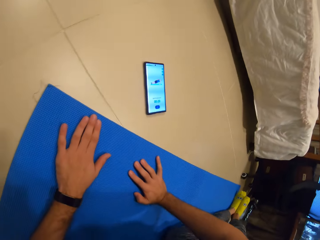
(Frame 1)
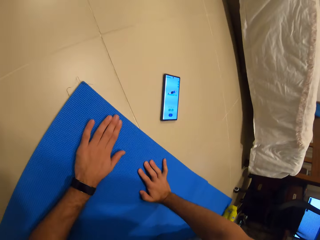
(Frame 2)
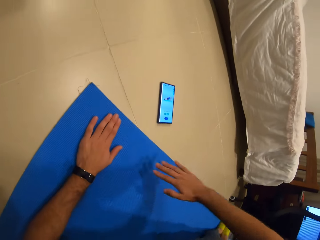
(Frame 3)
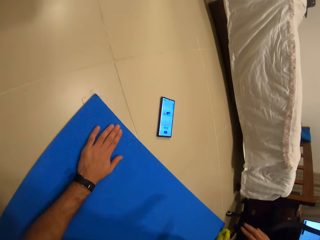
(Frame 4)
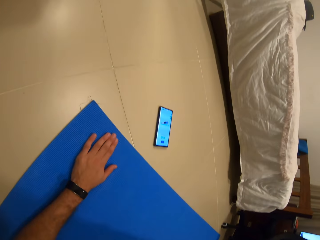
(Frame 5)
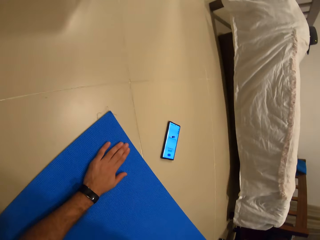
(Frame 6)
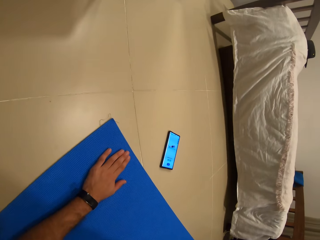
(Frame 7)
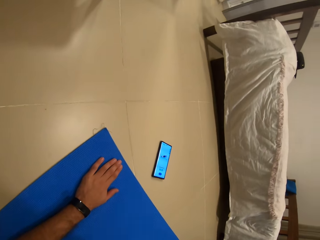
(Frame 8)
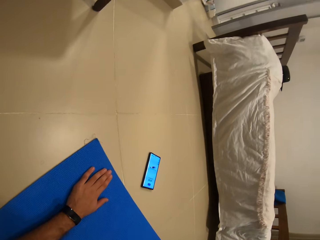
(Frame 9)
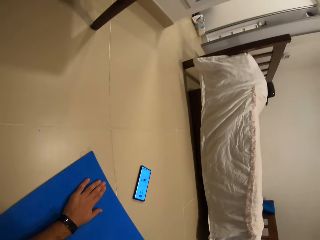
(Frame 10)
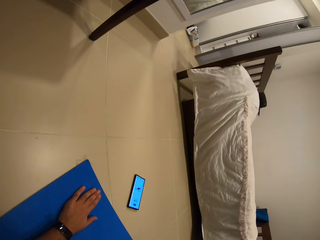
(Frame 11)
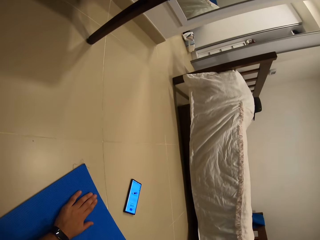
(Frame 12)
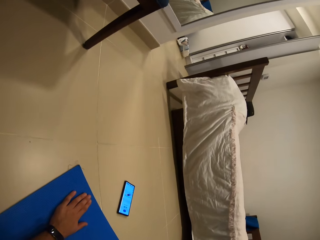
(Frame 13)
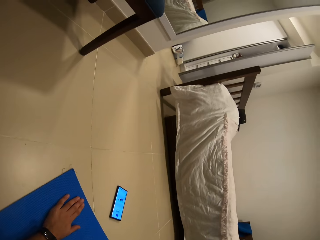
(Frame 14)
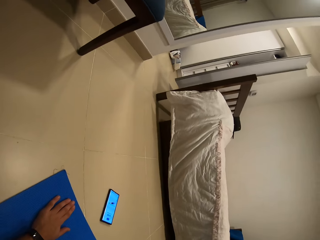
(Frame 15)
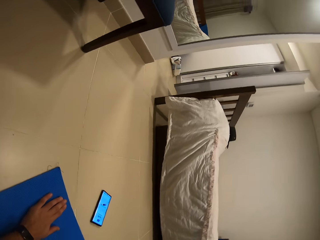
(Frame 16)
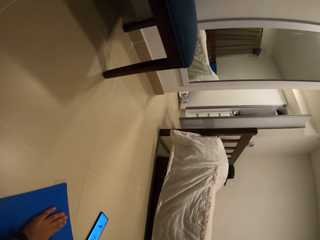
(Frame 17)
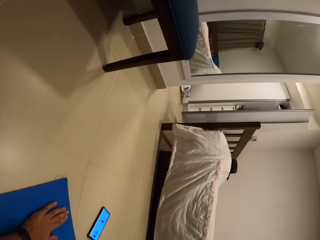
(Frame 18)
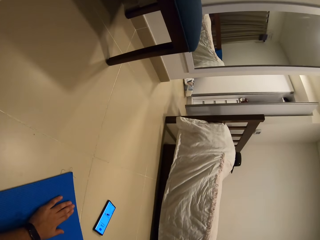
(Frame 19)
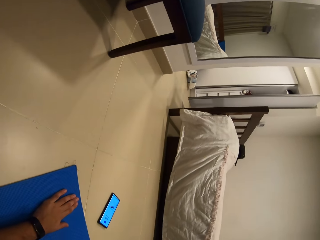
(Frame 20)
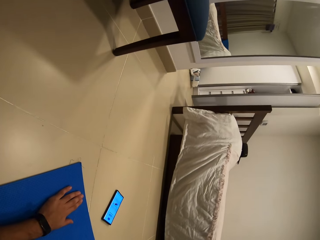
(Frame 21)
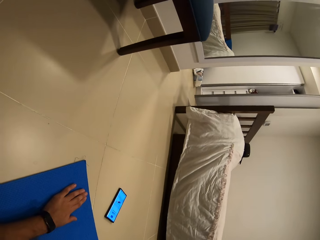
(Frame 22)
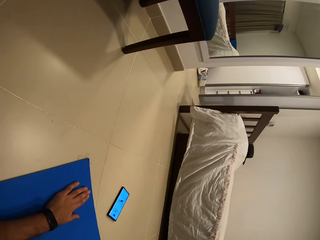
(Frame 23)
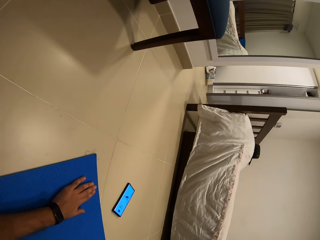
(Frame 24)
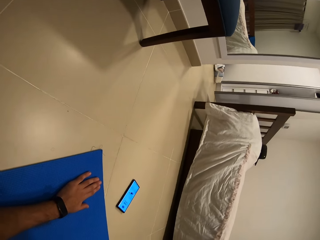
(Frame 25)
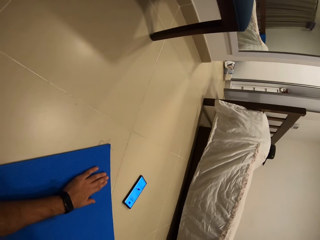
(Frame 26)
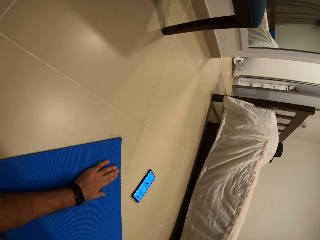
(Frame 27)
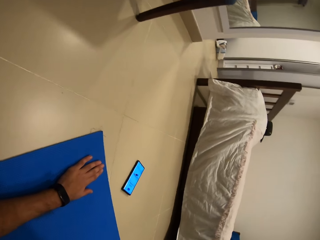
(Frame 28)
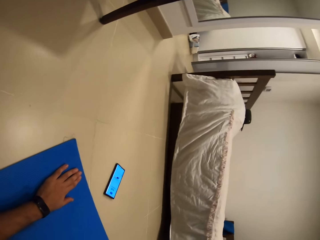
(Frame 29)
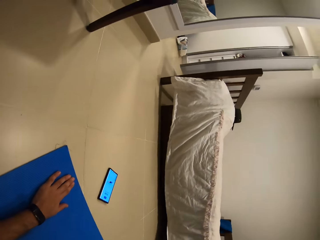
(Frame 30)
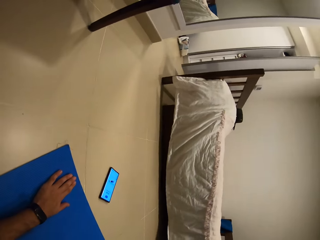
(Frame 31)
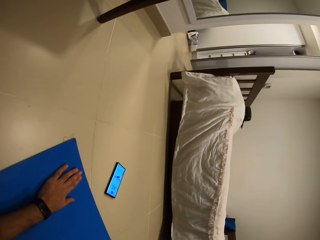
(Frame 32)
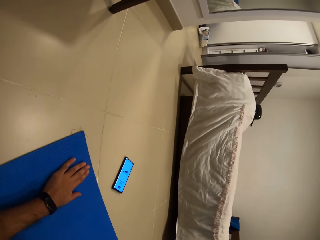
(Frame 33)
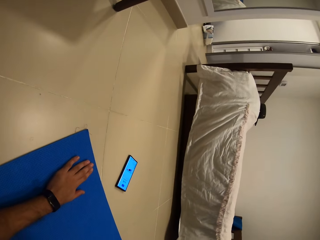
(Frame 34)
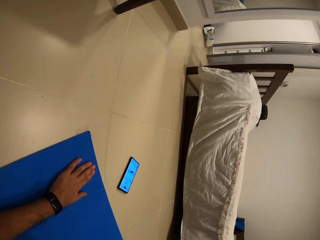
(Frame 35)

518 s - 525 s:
The camera wearer exercises. They move a hand upwards and look around.

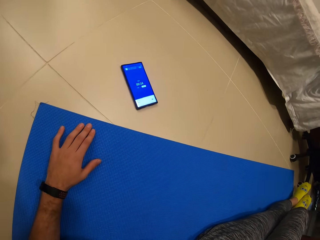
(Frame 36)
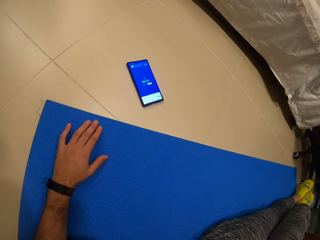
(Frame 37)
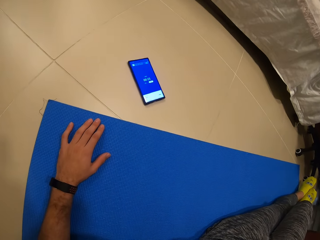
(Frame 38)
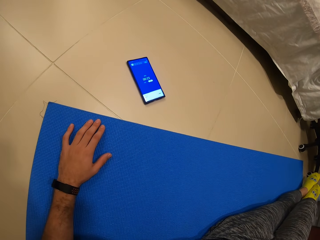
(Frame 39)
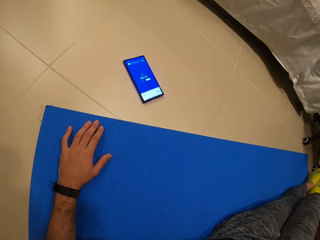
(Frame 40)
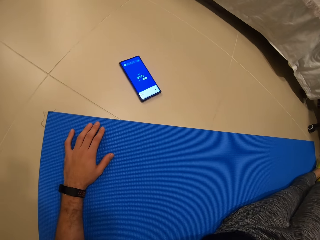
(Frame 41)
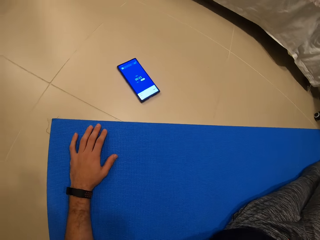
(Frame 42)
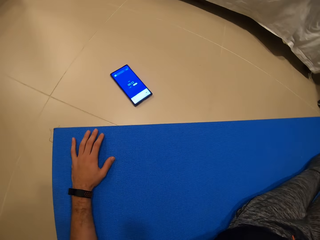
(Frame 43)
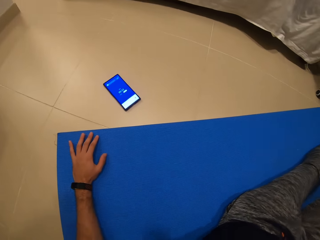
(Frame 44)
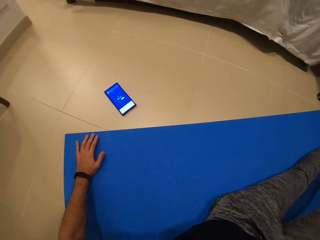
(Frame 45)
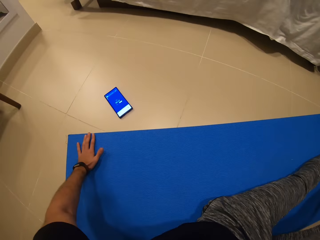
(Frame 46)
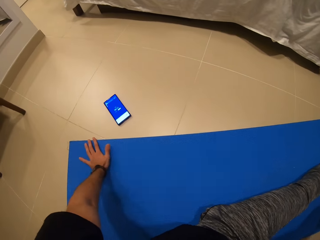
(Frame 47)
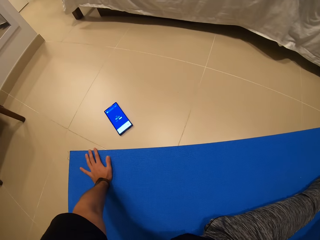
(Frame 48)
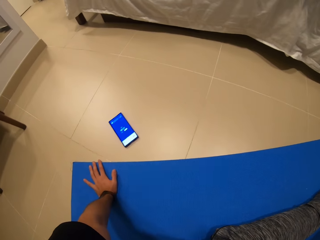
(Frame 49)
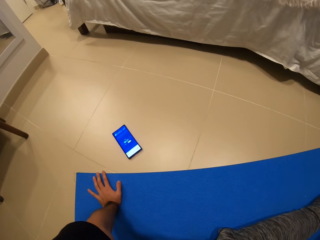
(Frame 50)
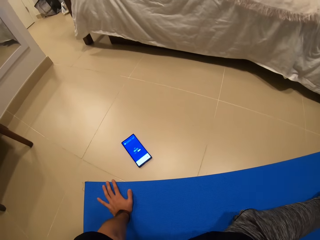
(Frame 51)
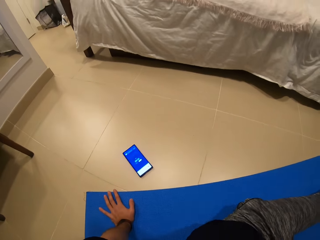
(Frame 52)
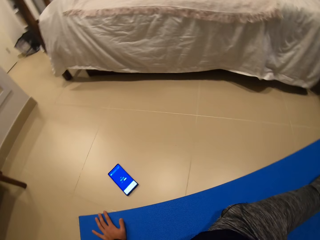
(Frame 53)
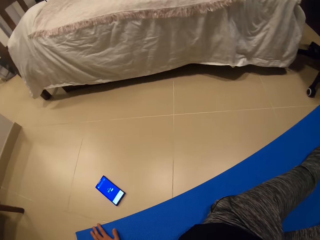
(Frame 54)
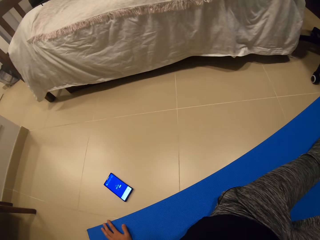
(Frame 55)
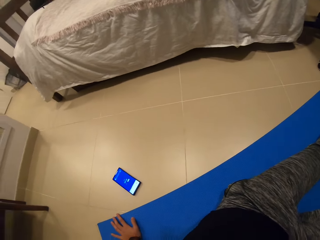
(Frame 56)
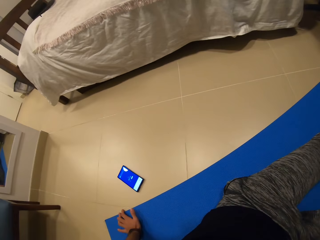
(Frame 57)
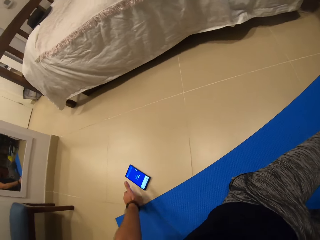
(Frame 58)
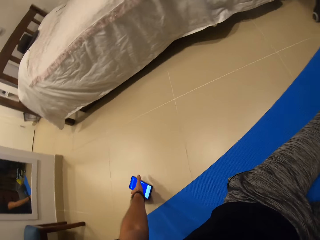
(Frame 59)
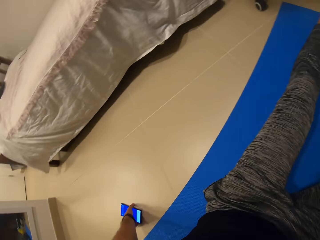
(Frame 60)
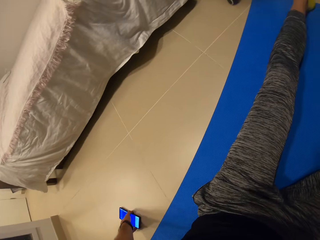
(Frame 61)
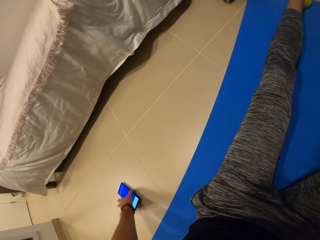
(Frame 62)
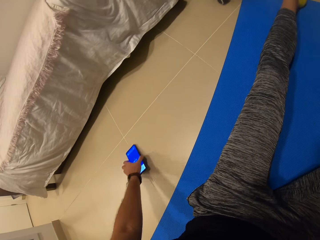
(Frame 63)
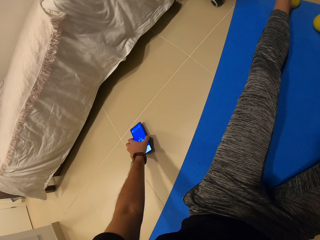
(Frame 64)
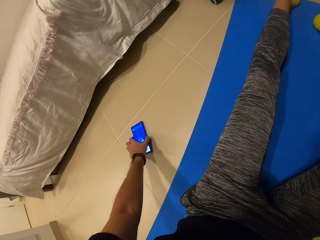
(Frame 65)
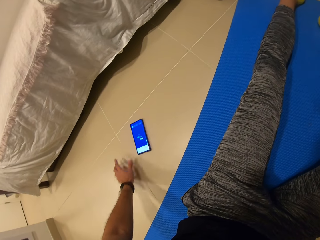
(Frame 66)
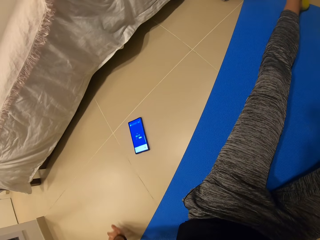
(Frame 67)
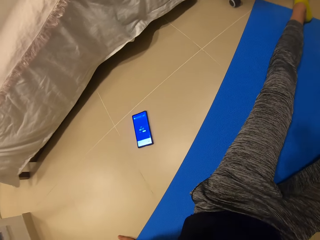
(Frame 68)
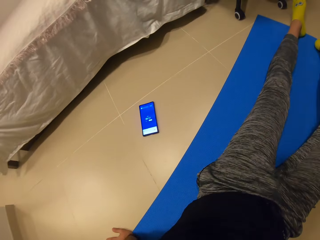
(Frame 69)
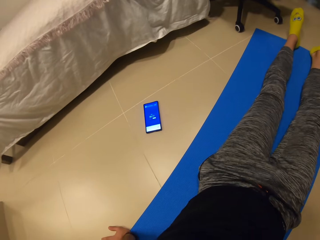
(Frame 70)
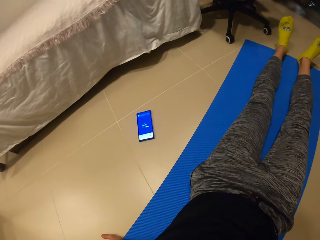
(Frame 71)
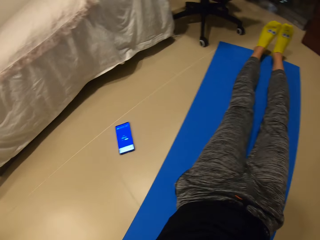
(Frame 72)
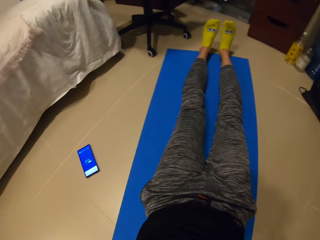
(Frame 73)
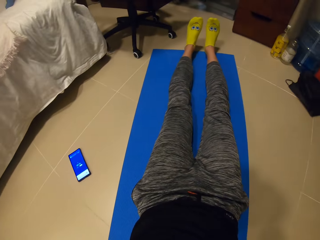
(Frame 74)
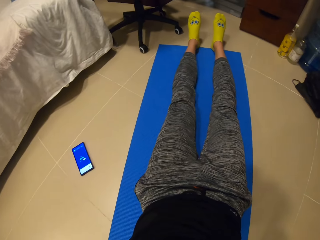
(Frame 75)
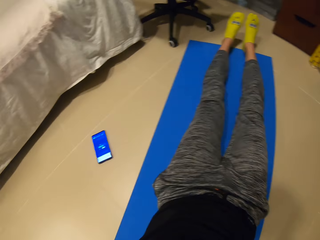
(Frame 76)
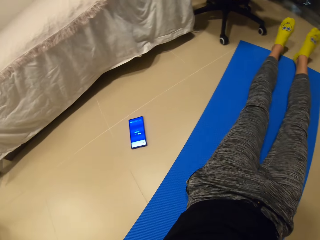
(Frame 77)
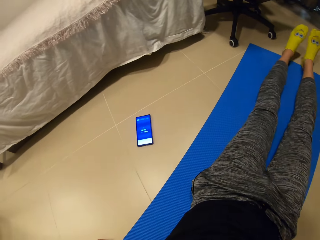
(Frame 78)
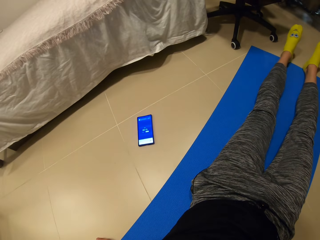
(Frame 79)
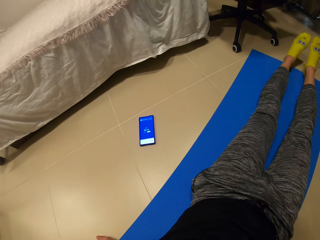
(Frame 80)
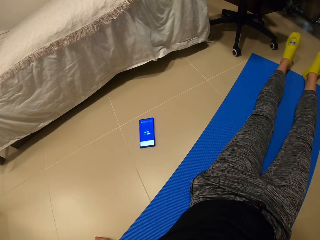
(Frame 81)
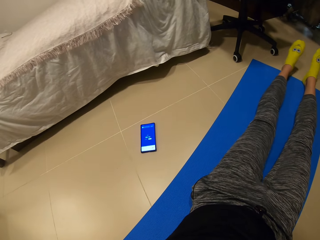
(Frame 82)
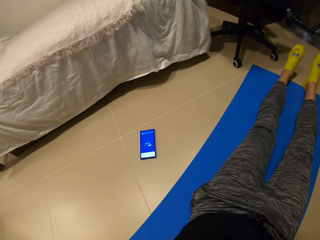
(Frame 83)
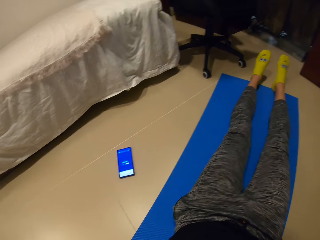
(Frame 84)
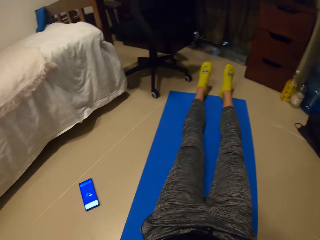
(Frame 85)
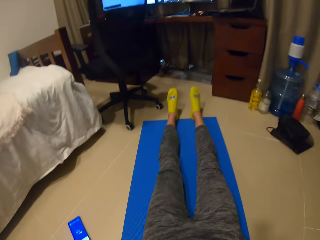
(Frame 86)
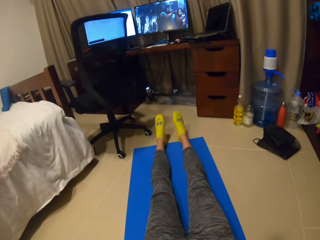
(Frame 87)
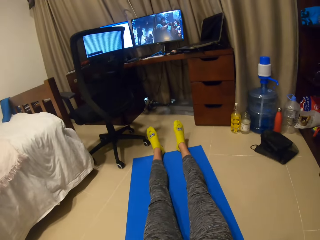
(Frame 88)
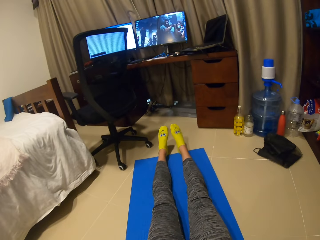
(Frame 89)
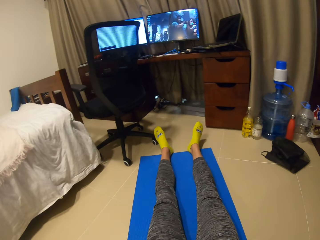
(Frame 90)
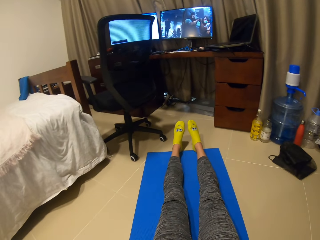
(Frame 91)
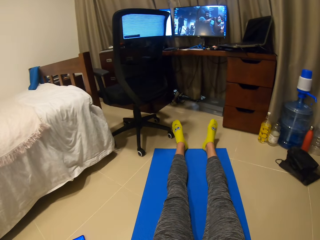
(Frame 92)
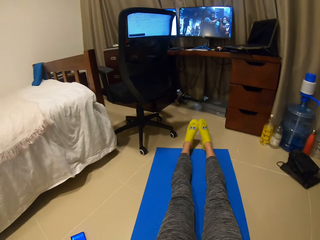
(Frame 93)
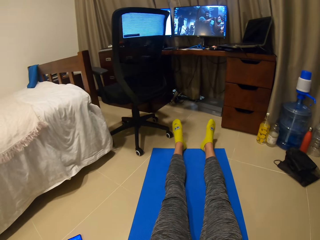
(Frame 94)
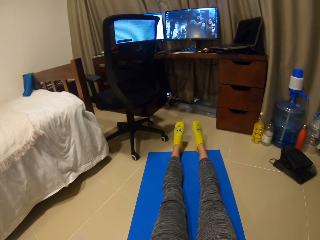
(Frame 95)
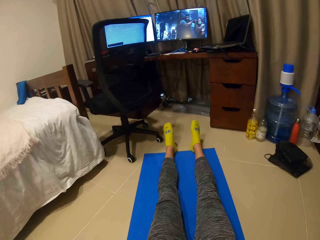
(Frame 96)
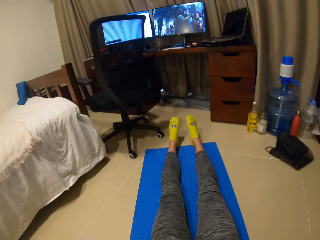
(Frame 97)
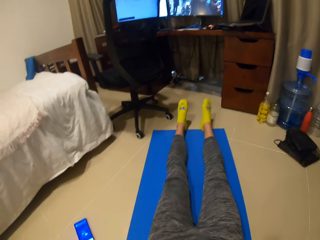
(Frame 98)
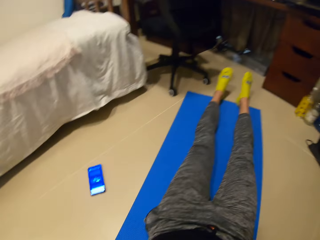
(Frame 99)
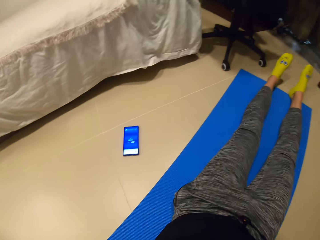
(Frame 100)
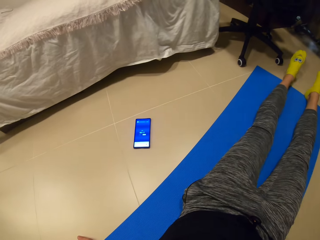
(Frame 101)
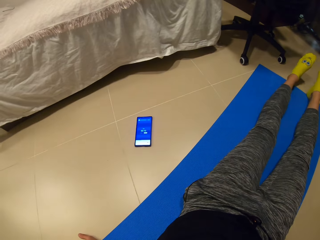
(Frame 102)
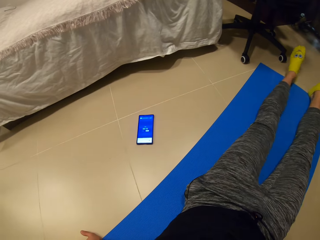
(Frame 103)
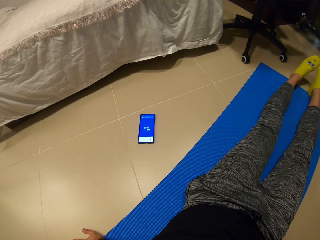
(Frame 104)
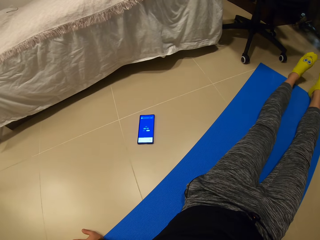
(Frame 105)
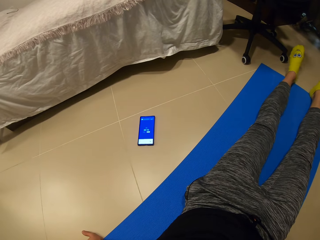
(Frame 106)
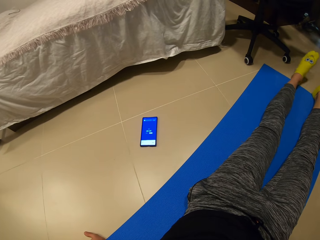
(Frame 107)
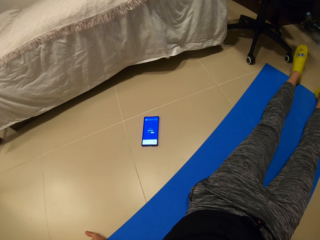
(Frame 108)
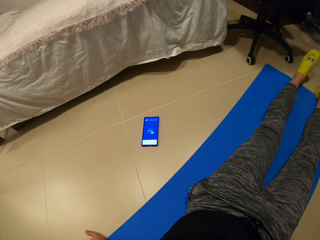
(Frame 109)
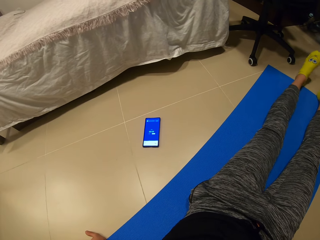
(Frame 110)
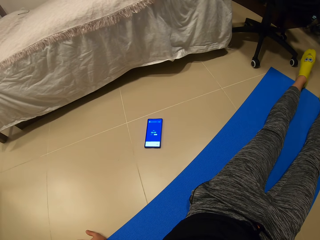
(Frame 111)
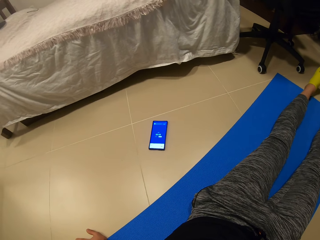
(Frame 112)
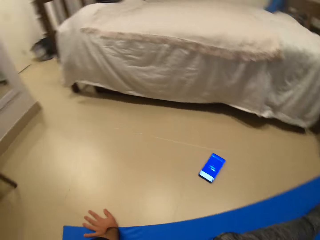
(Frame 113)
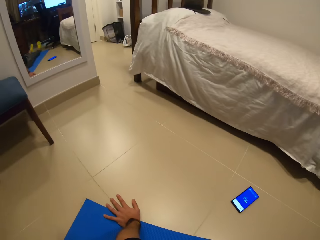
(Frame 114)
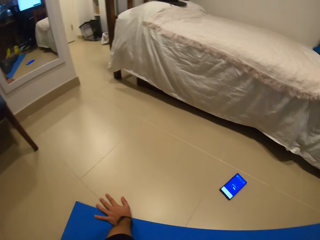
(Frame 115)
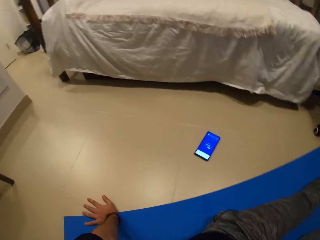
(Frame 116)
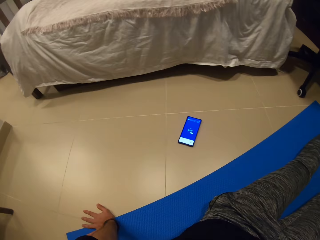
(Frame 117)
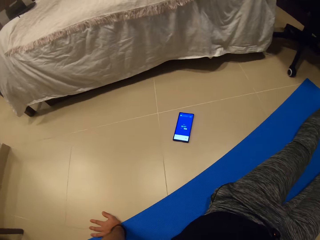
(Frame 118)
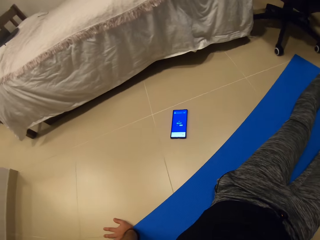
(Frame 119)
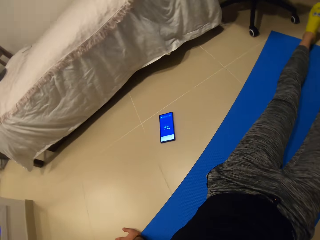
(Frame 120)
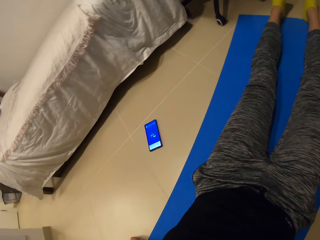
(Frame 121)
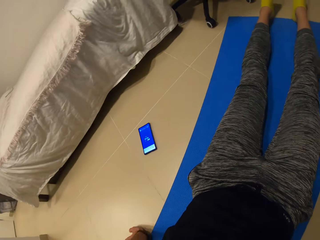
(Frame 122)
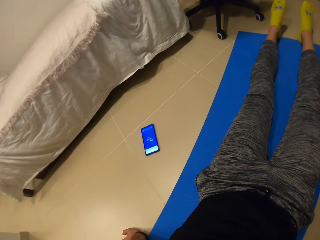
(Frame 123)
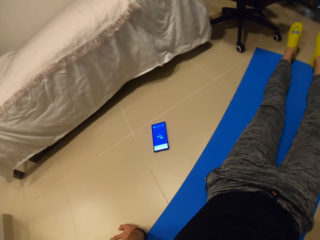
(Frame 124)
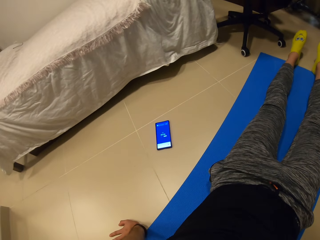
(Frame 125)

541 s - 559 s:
The camera wearer moves around the gym mat. He positions his body on the exercise mat. He picks up a mobile phone on the floor. He moves the phone on the floor with his left hand. He puts the mobile phone on the floor and moves his hand backwards. He positions his body on the exercise mat. He moves around the gym mat. He looks around. He moves his legs. He looks around. He looks aside.
